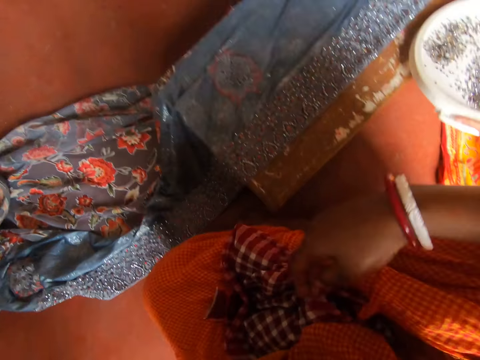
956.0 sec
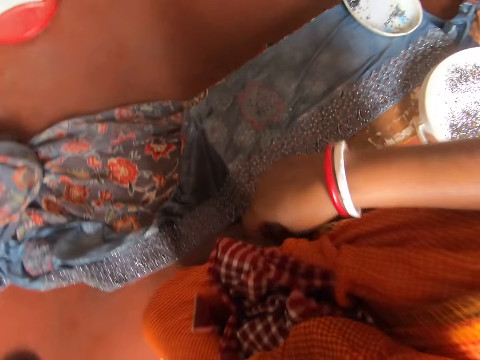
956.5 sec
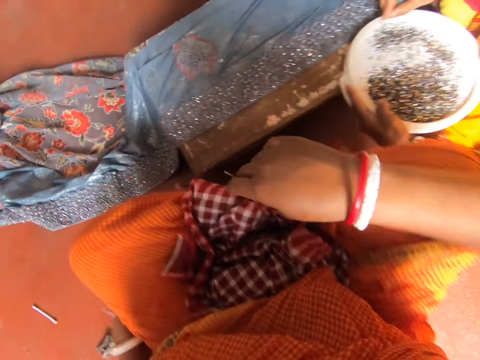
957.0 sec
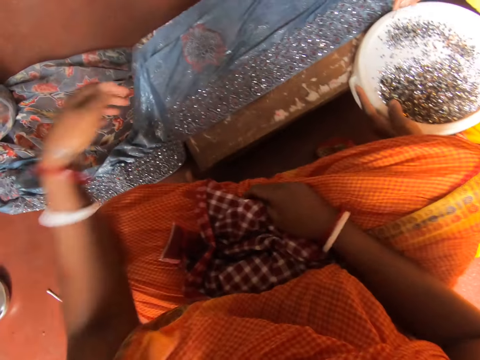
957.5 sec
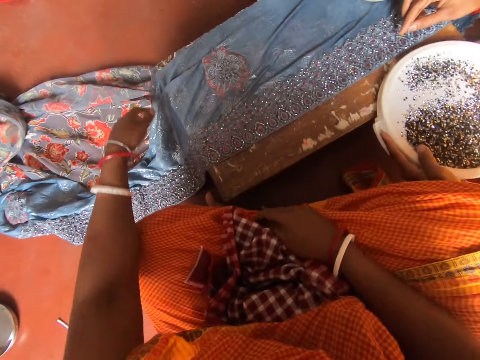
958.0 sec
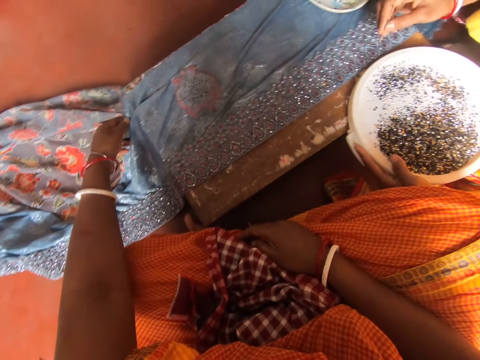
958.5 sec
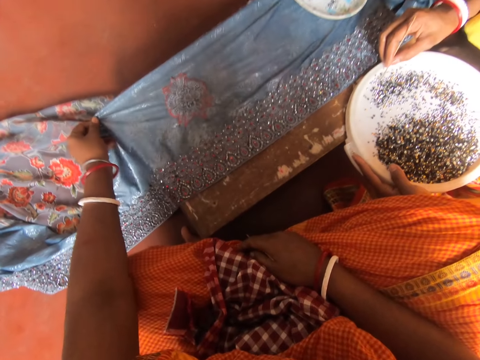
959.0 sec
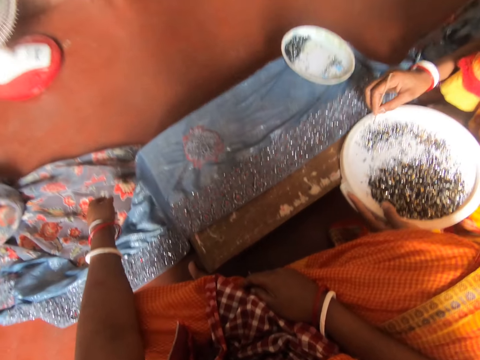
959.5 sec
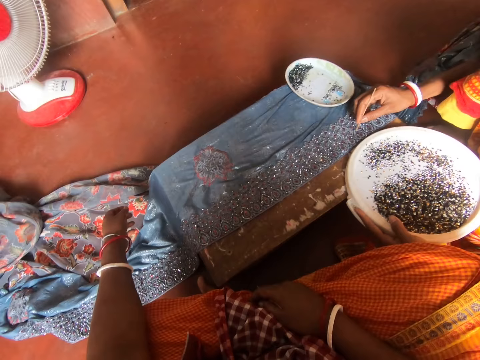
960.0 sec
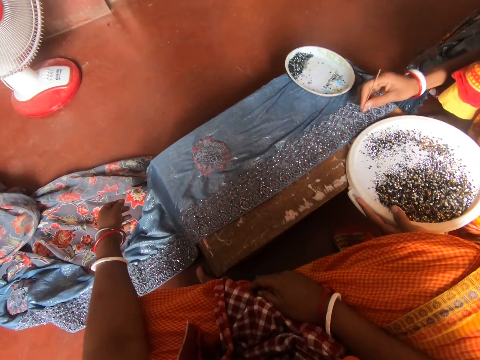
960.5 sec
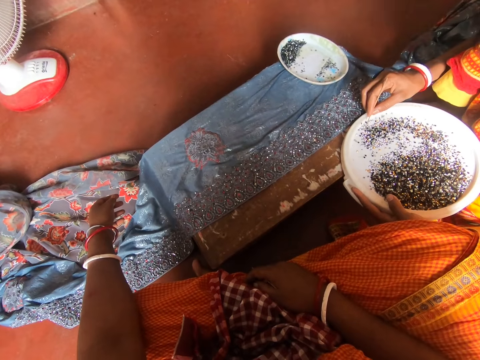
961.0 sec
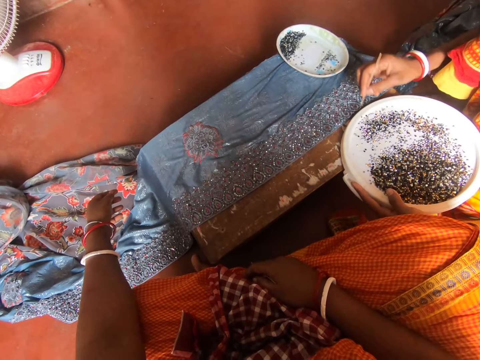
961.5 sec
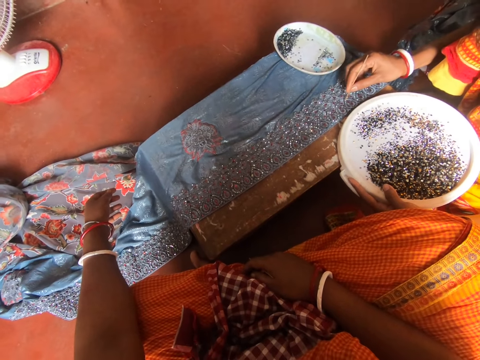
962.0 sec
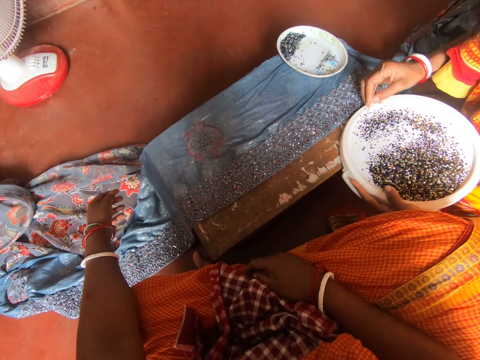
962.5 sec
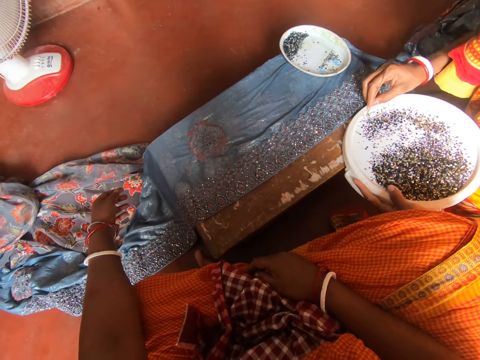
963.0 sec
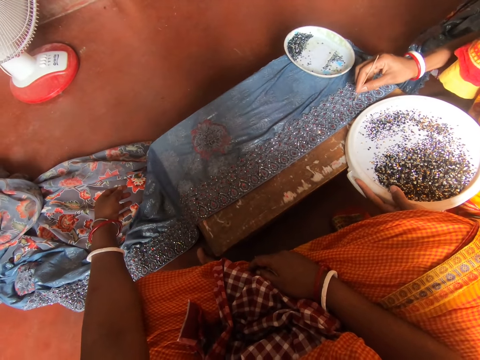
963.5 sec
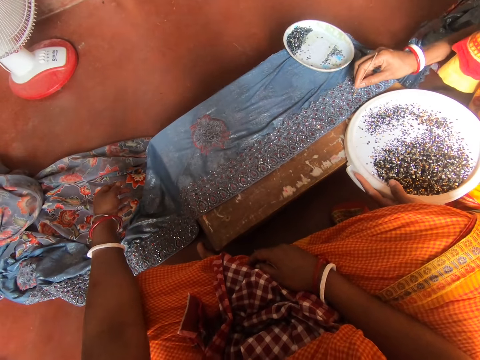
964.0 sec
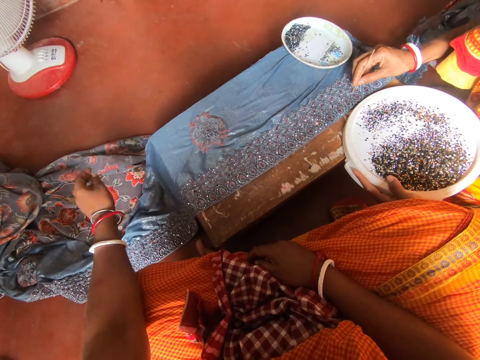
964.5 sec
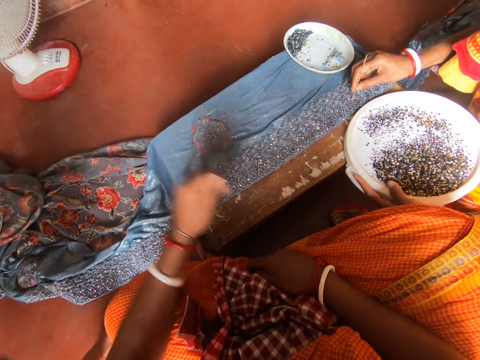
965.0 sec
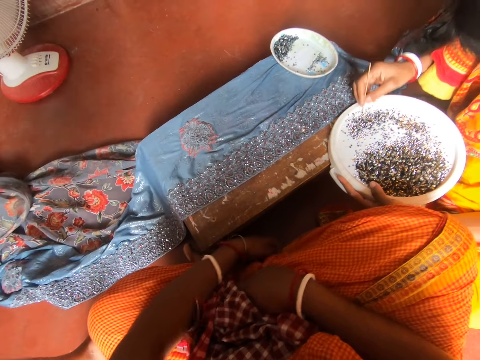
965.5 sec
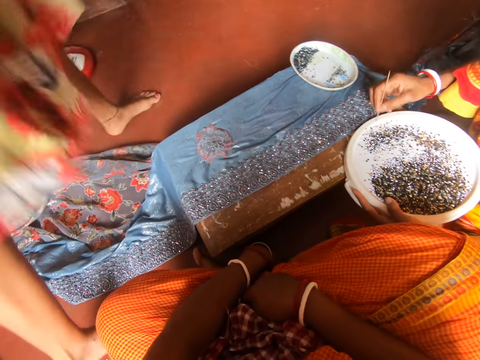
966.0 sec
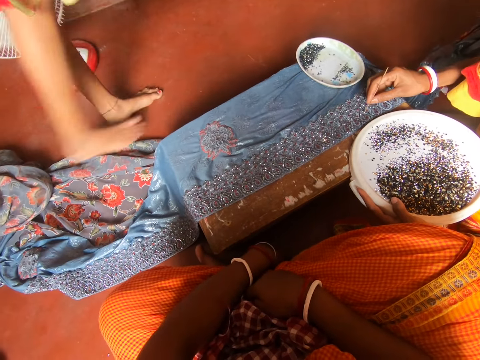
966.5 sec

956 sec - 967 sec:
A woman picks up the tray. Another woman talks to the camera wearer and the first woman. The first woman picks up the bead with the needle. The camera wearer pulls on a part of the saree. They hold the cloth. The other woman talks to the camera wearer and the first woman. The first woman places the bead on the saree with the needle and picks up the bead with the needle. The camera wearer talks to the other woman. The first woman places the bead on the saree with the needle, picks up the bead with the needle, and places the bead on the saree with the needle. The other woman talks to the camera wearer and the first woman. The camera wearer swings the hand. The first woman picks up the bead with the needle. The other woman walks towards the stool. The camera wearer talks to the other woman. The first woman places the bead on the saree with the needle.

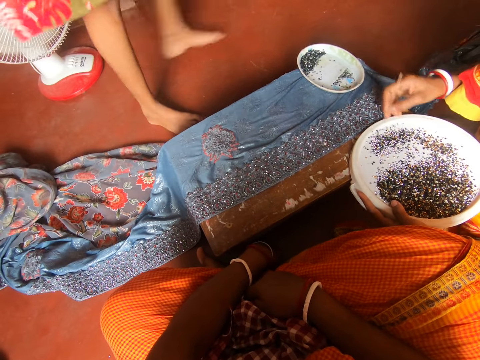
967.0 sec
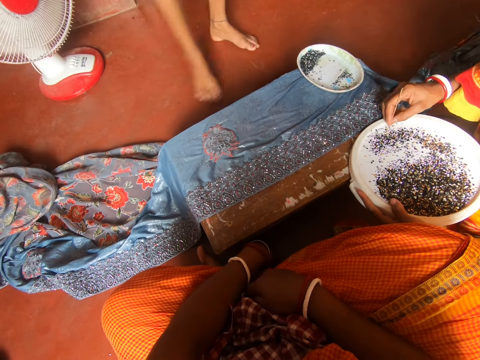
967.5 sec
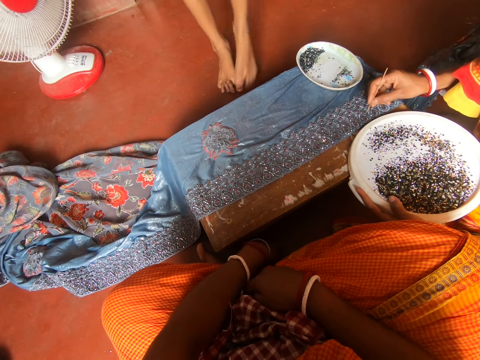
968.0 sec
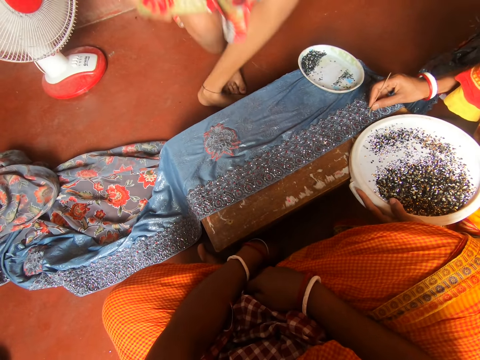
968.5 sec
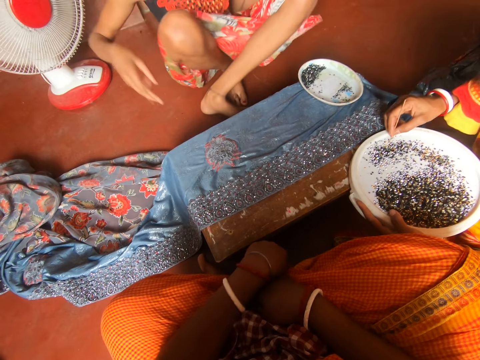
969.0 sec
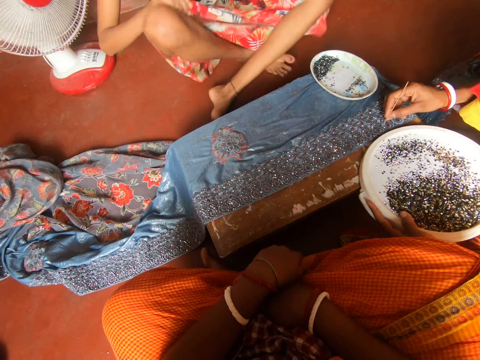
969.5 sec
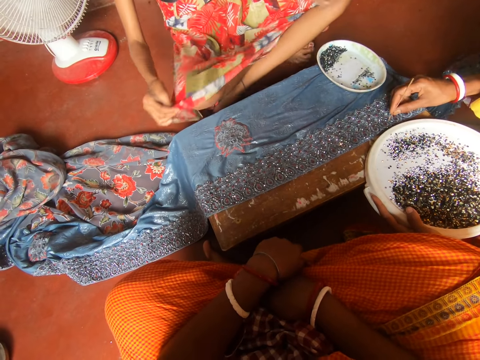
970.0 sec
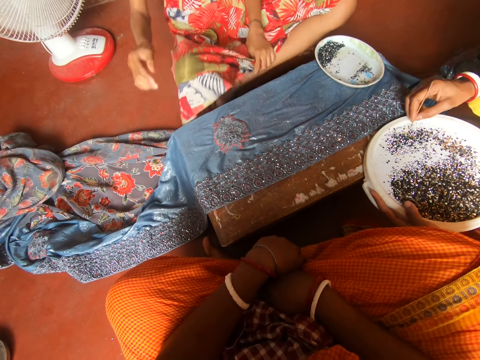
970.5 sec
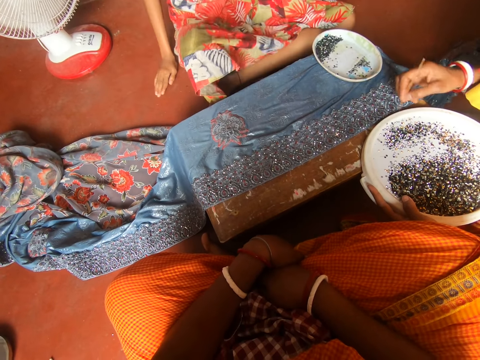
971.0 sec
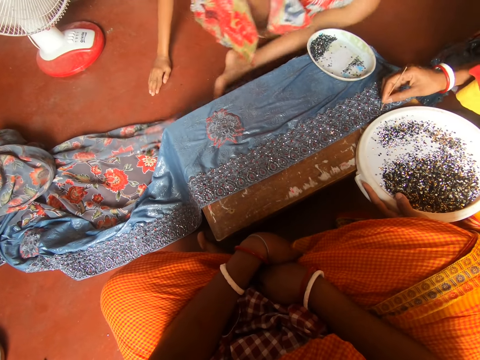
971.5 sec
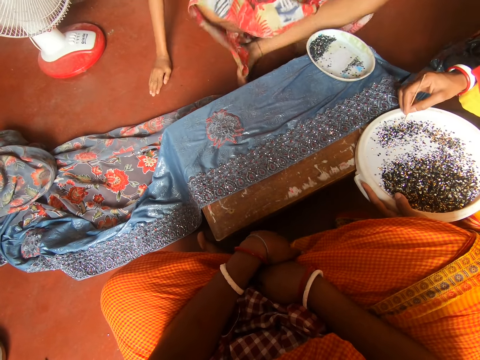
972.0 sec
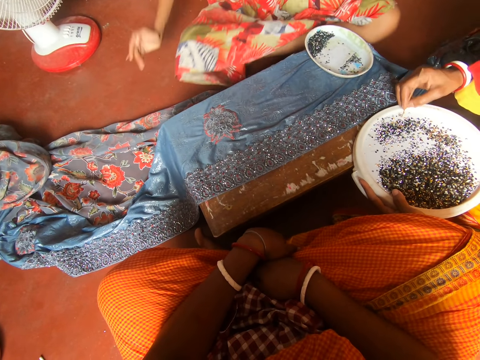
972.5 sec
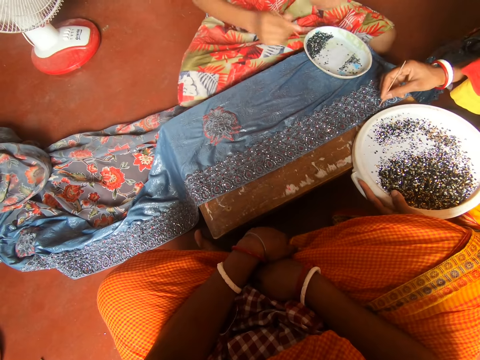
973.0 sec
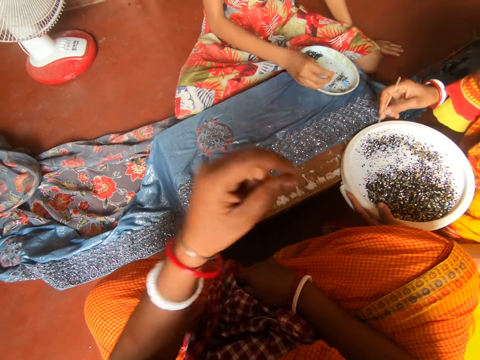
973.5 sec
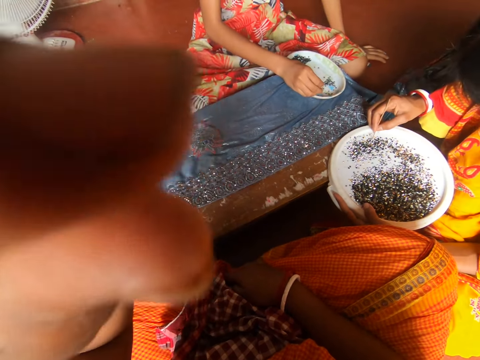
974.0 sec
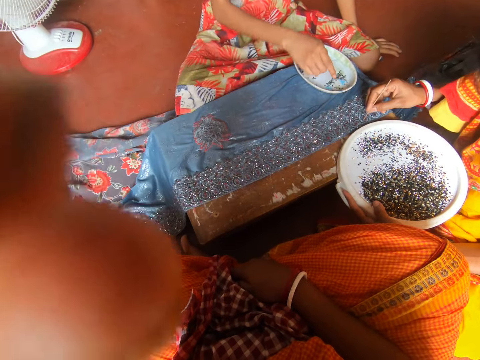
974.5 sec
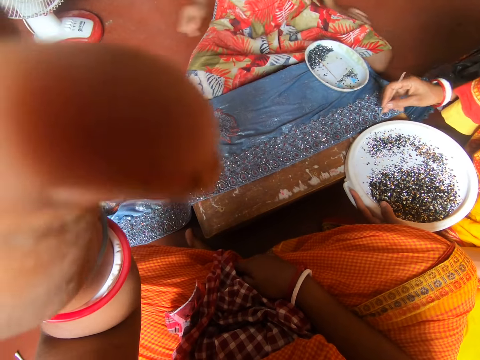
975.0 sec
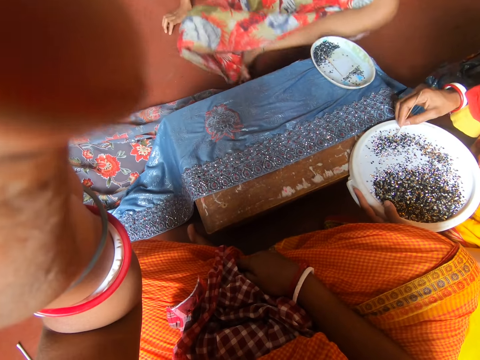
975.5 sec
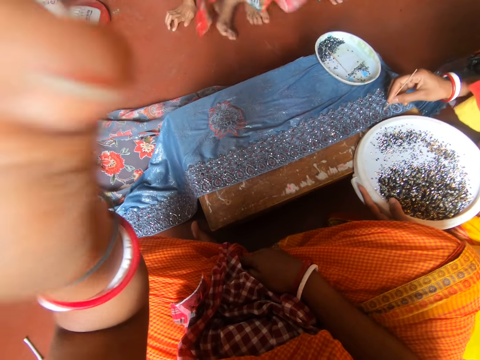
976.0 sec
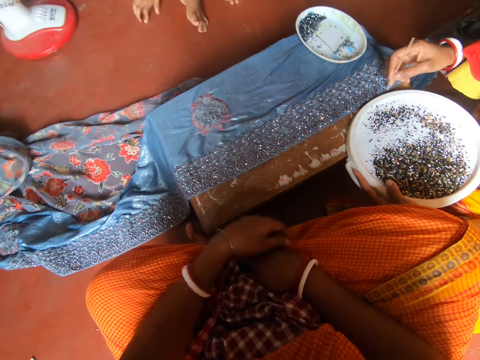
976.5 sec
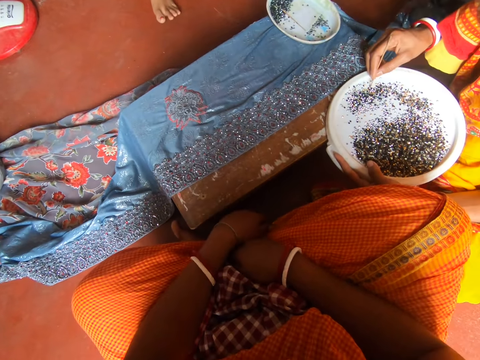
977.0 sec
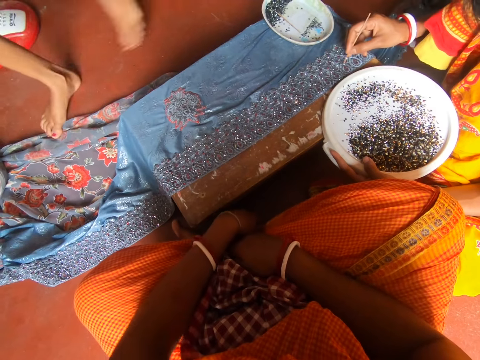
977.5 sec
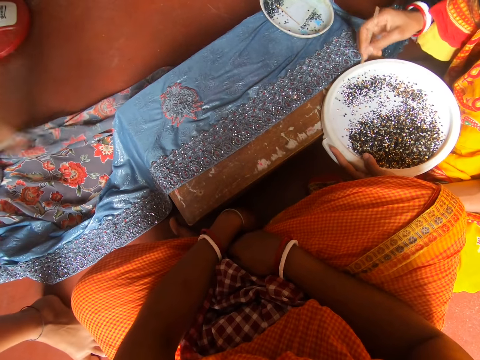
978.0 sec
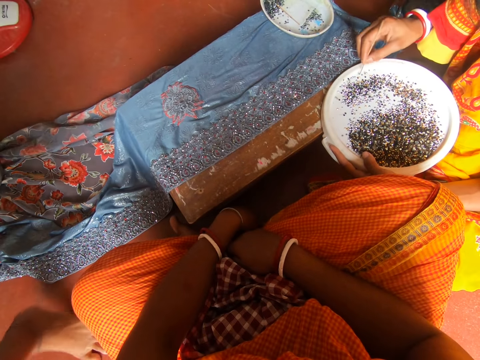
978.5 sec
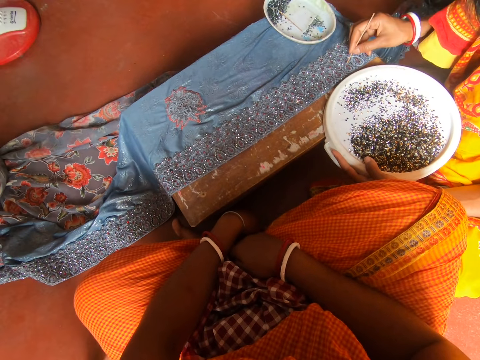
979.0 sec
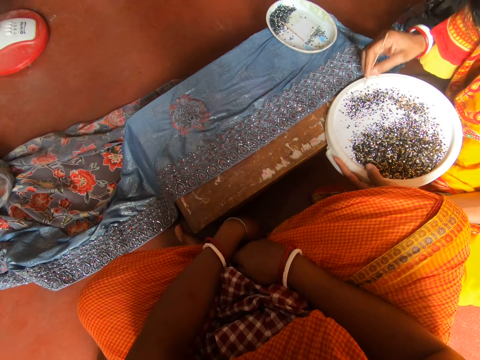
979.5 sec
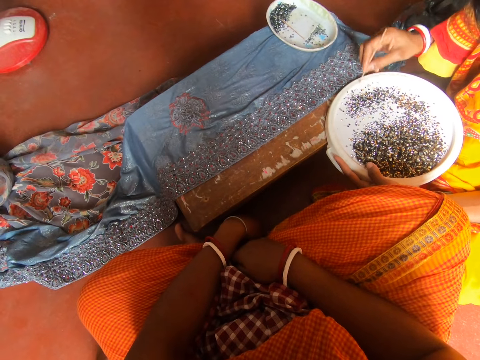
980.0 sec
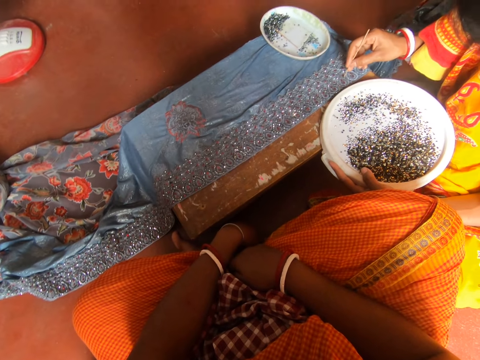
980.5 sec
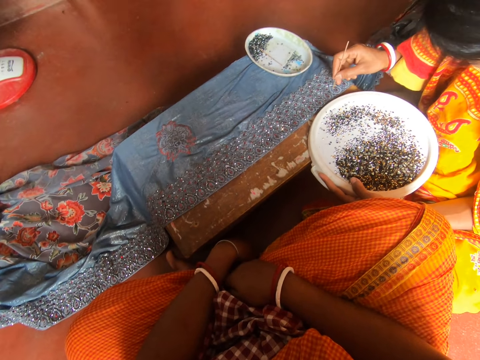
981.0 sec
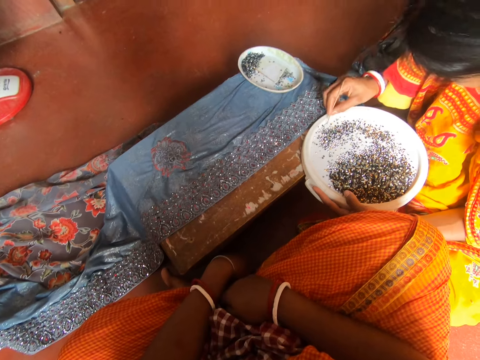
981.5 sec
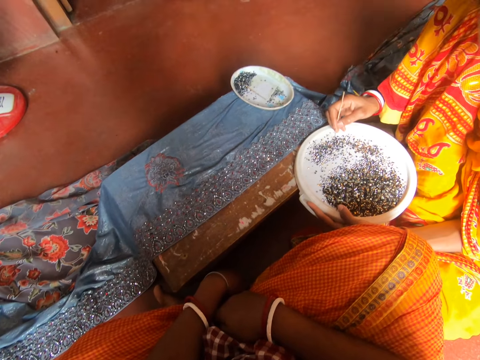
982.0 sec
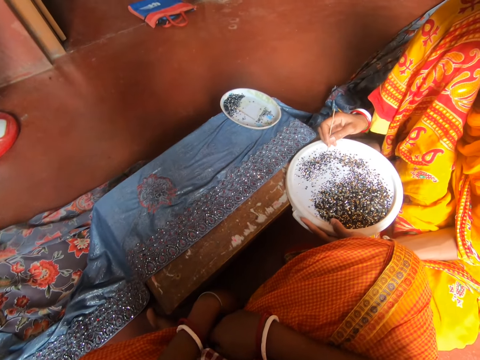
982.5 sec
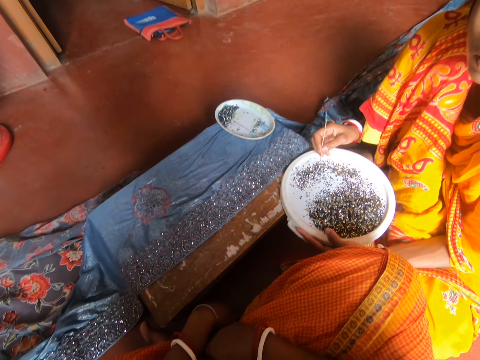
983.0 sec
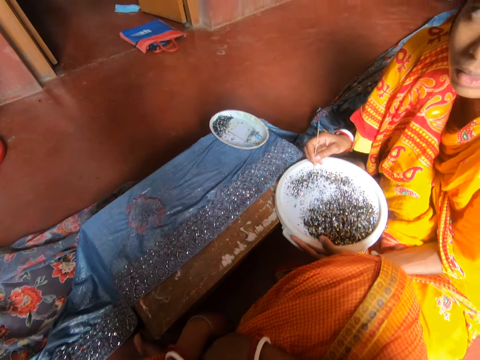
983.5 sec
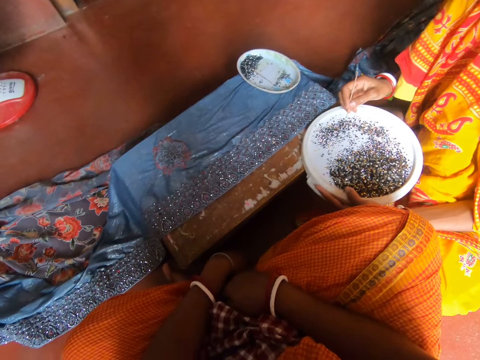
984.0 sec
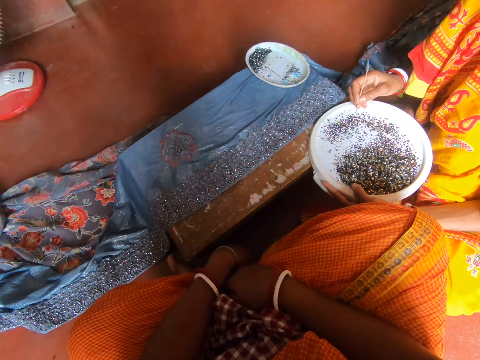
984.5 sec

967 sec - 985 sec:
A woman walks around. Another woman picks up the bead with the needle and places the bead on the saree with the needle. The first woman sits on the floor. The other woman picks up the bead with the needle, places the bead on the saree with the needle, and fixes her cloth. The first woman pulls the dress. The other woman picks up the bead with the needle and places the bead on the saree with the needle. The first woman adjusts her position and moves on the floor. The other woman picks up the bead with the needle and places the bead on the saree with the needle. The camera wearer talks to the first woman. They reach for the camera. The other woman and the first woman pick up the bead with the needle. The camera wearer raises the hand. The other woman places the bead on the saree with the needle. The first woman places the needle on the plate. The camera wearer fixes the camera. The first woman adjusts her position. The other woman picks up the bead with the needle, places the bead on the saree with the needle, and picks up the bead with the needle. The first woman walks away from the stool. The other woman places the bead on the saree with the needle, picks up the bead with the needle, places the bead on the saree with the needle, picks up the bead with the needle, and places the bead on the saree with the needle. The first woman talks to the camera wearer. The other woman picks up the bead with the needle. The camera wearer talks to the first woman.
